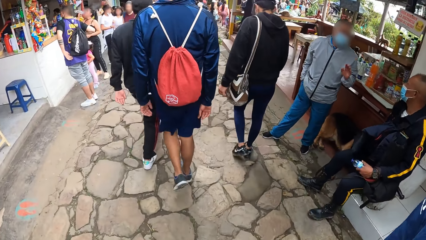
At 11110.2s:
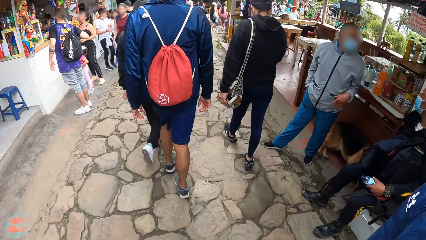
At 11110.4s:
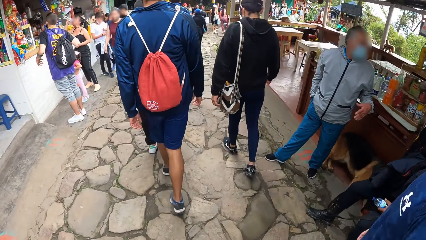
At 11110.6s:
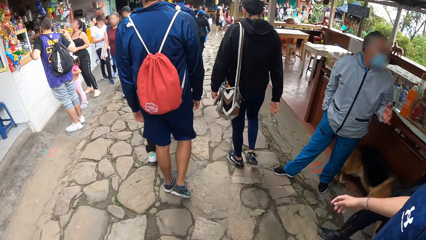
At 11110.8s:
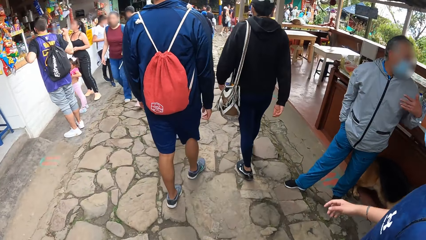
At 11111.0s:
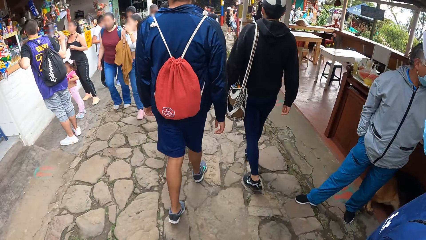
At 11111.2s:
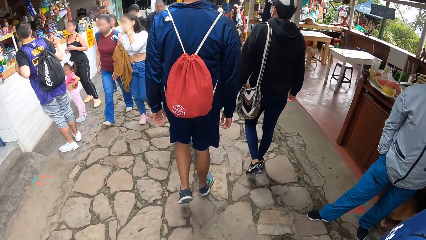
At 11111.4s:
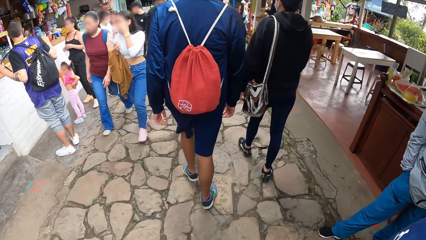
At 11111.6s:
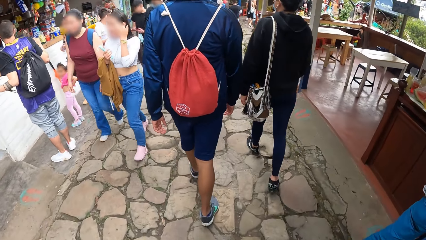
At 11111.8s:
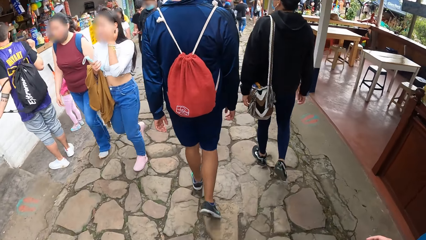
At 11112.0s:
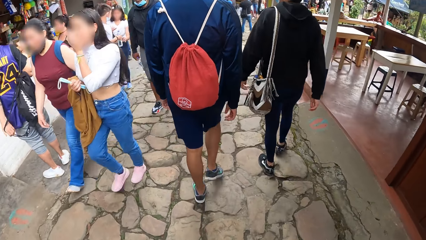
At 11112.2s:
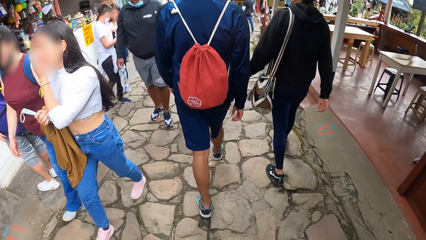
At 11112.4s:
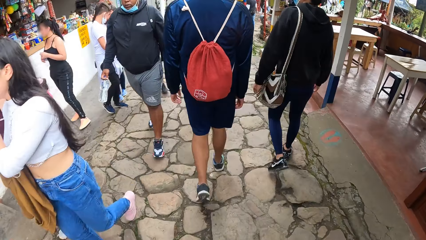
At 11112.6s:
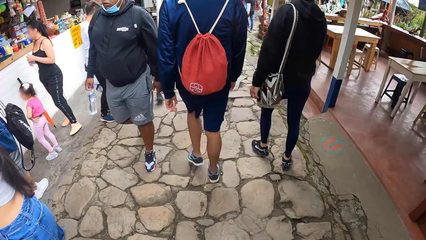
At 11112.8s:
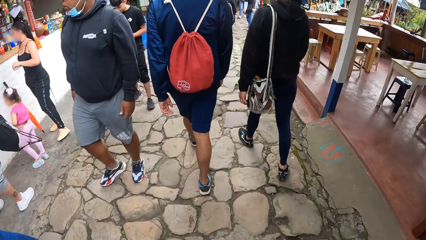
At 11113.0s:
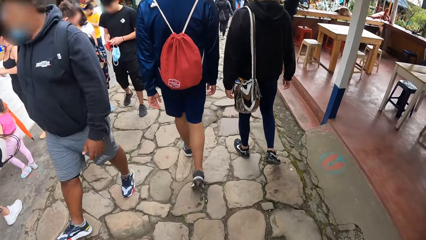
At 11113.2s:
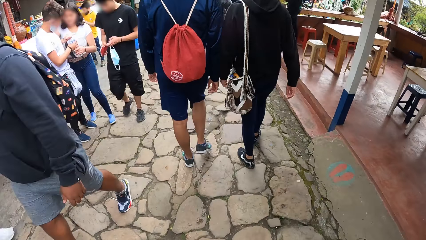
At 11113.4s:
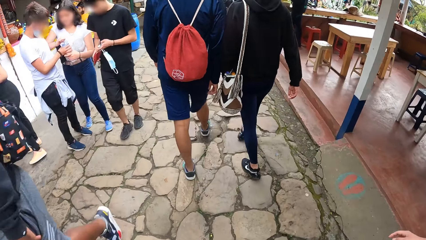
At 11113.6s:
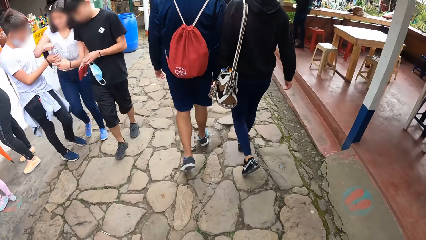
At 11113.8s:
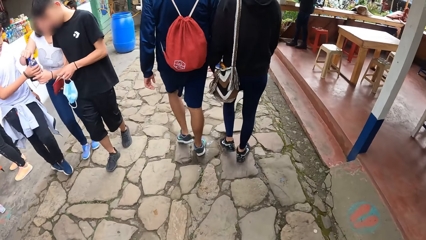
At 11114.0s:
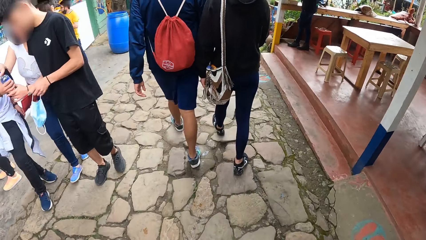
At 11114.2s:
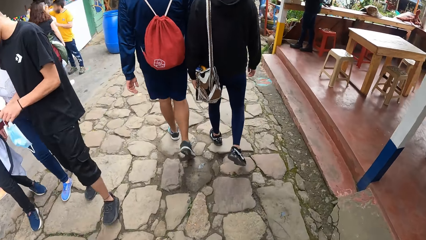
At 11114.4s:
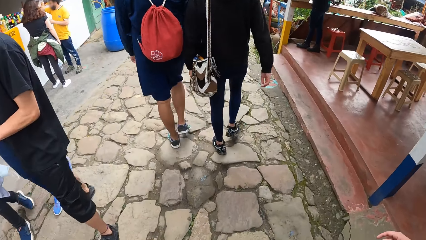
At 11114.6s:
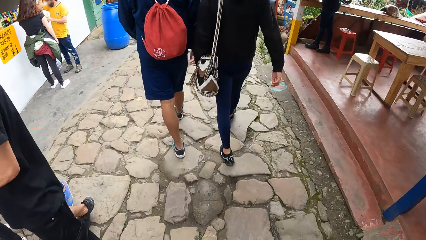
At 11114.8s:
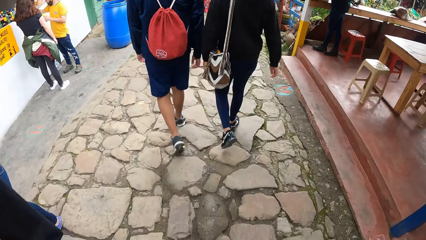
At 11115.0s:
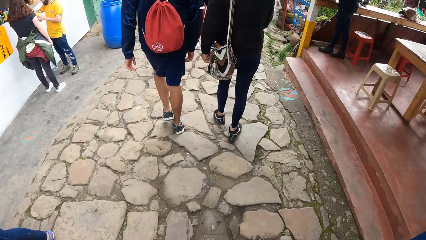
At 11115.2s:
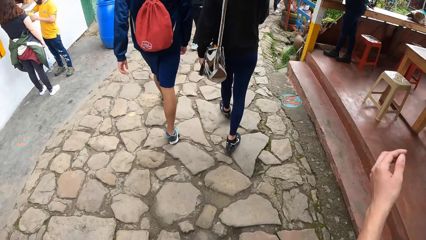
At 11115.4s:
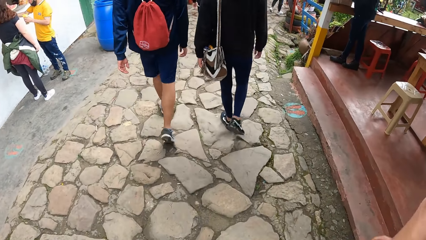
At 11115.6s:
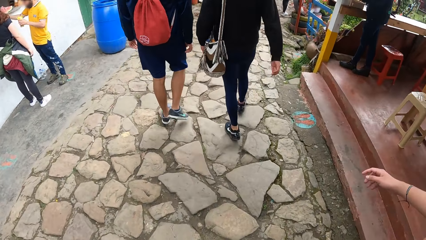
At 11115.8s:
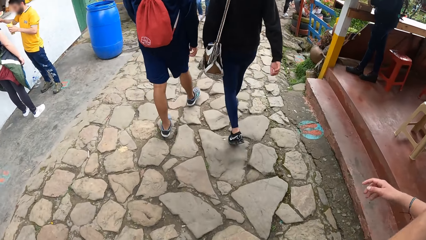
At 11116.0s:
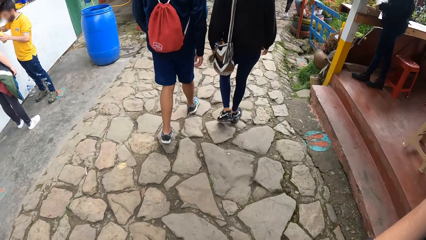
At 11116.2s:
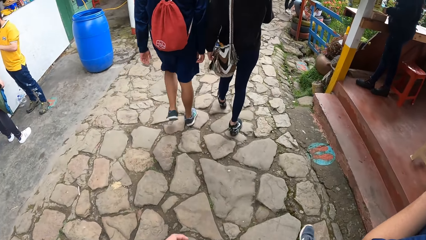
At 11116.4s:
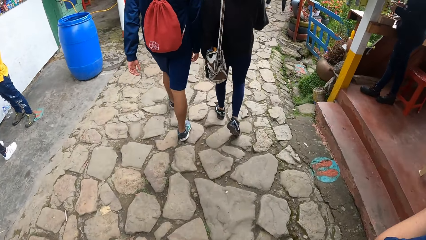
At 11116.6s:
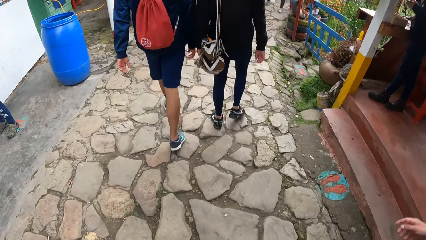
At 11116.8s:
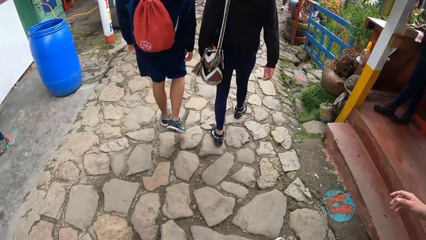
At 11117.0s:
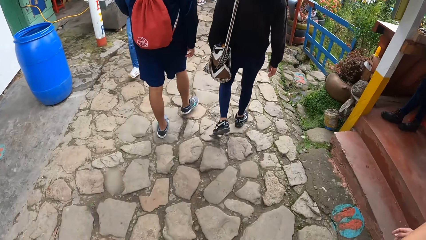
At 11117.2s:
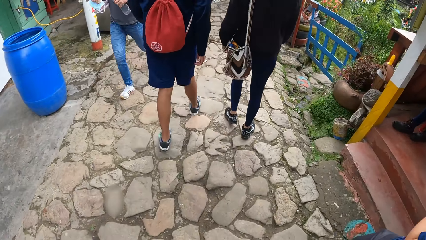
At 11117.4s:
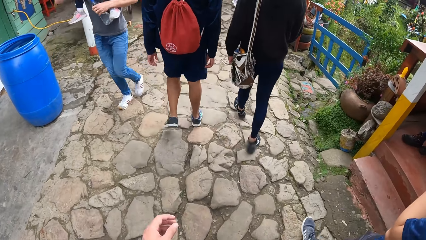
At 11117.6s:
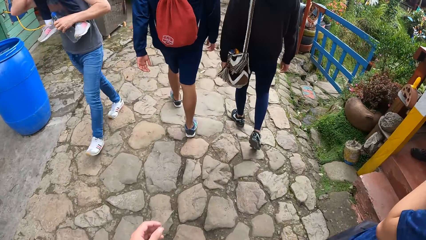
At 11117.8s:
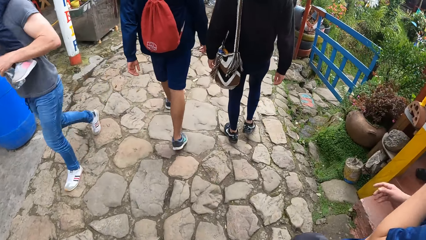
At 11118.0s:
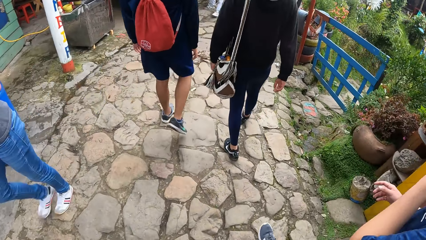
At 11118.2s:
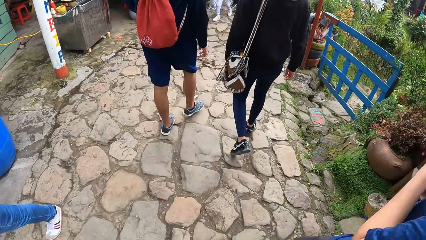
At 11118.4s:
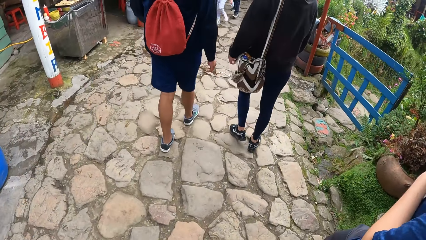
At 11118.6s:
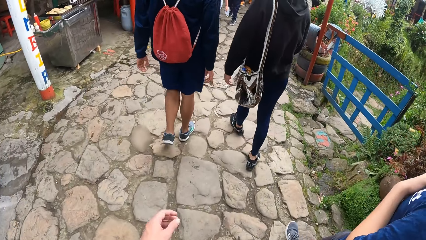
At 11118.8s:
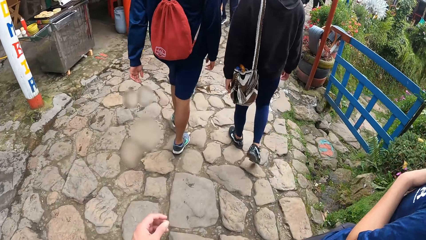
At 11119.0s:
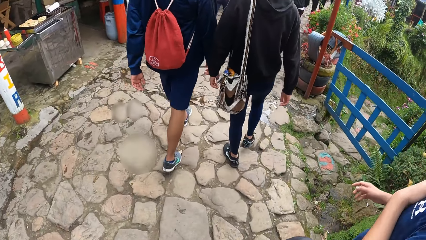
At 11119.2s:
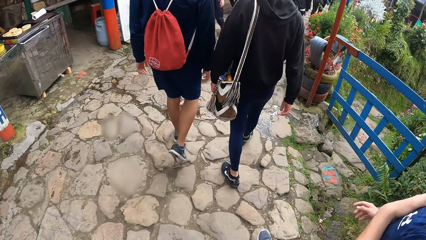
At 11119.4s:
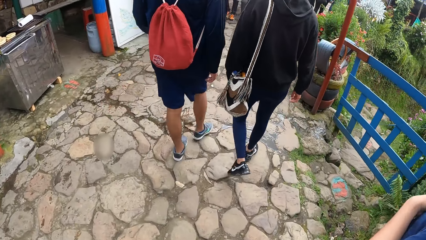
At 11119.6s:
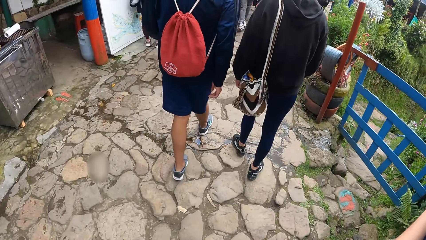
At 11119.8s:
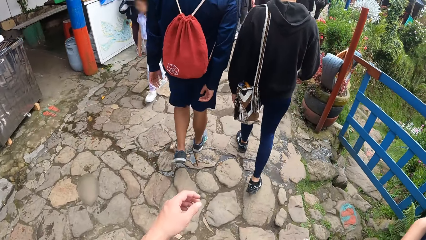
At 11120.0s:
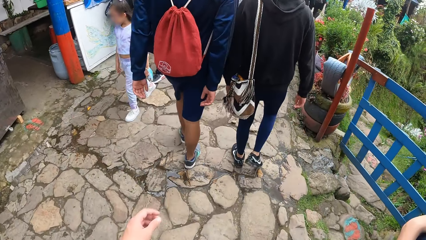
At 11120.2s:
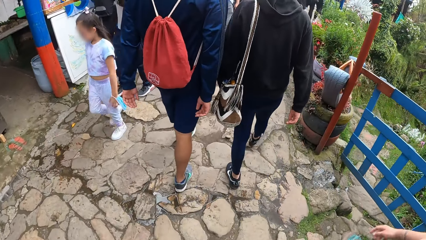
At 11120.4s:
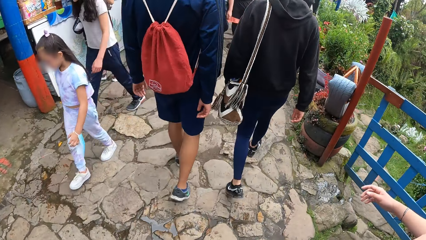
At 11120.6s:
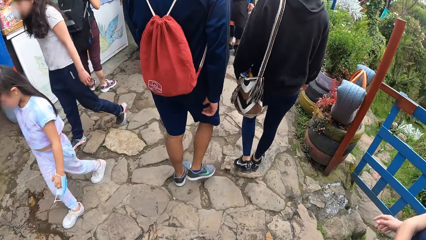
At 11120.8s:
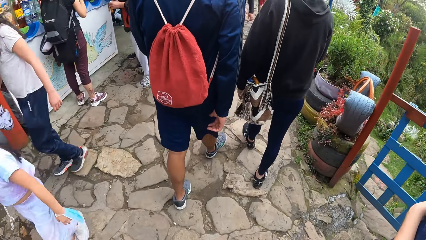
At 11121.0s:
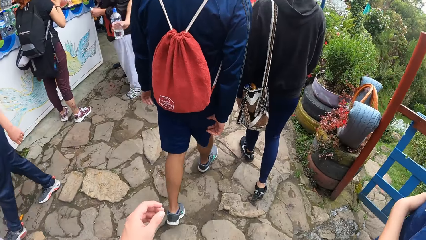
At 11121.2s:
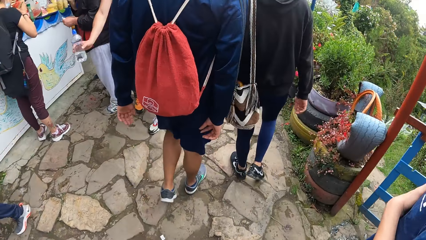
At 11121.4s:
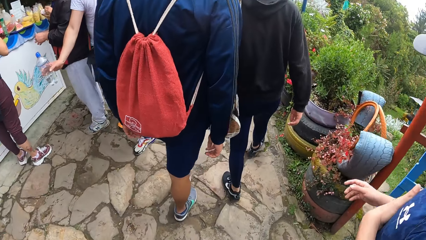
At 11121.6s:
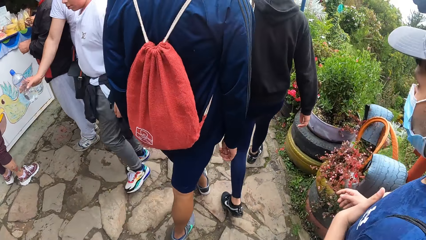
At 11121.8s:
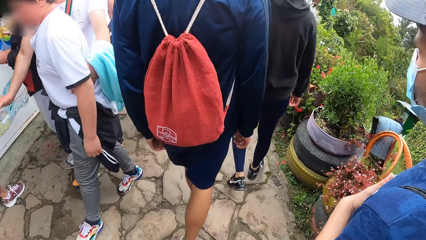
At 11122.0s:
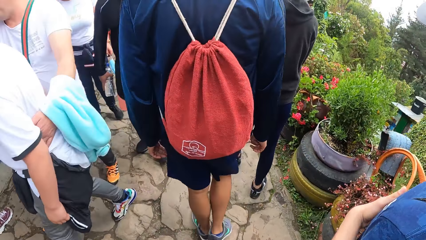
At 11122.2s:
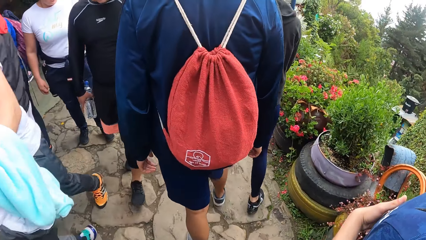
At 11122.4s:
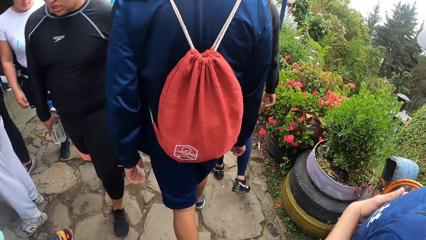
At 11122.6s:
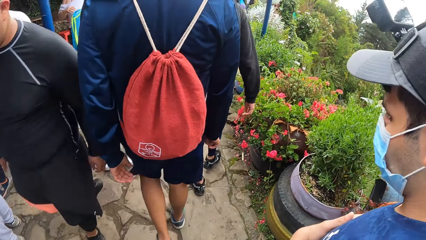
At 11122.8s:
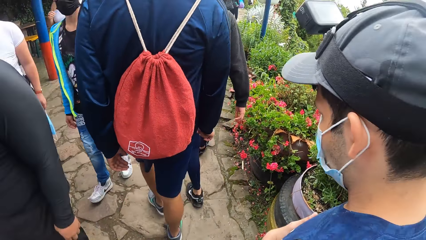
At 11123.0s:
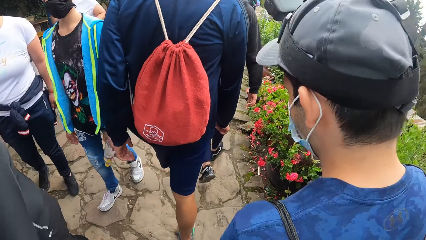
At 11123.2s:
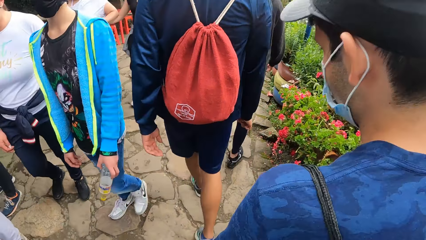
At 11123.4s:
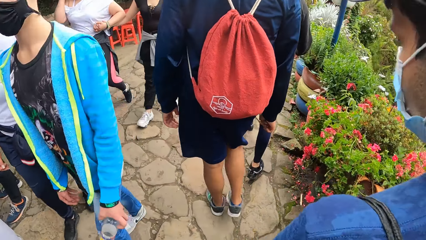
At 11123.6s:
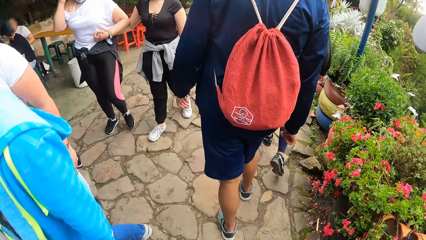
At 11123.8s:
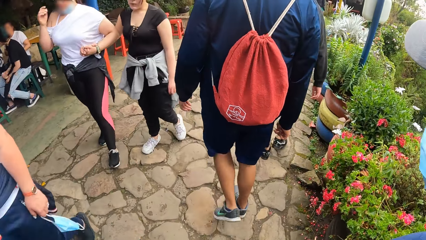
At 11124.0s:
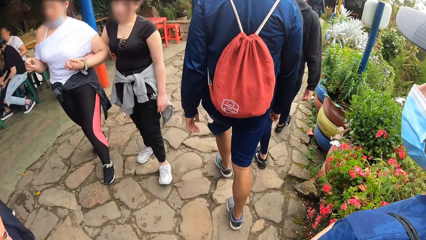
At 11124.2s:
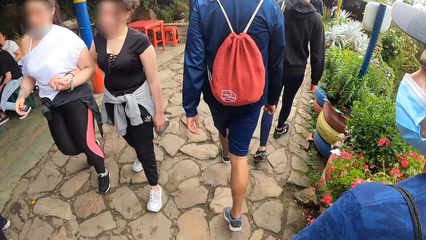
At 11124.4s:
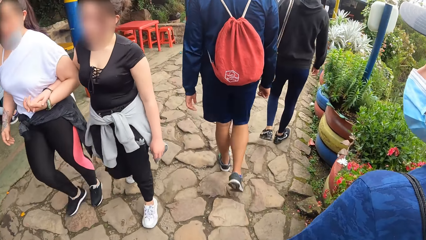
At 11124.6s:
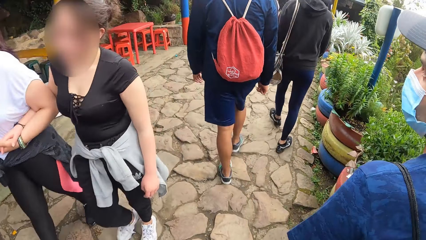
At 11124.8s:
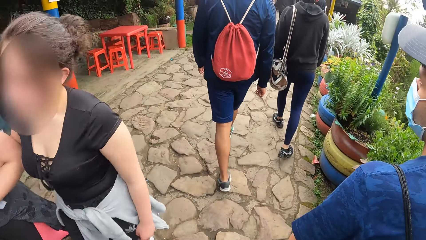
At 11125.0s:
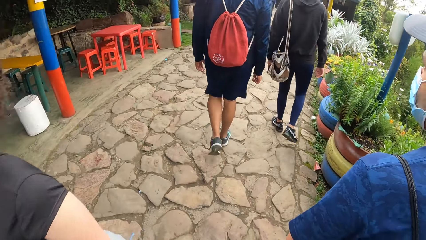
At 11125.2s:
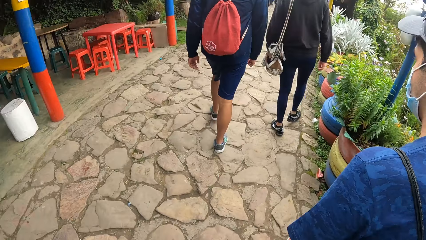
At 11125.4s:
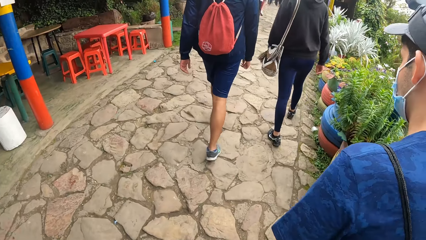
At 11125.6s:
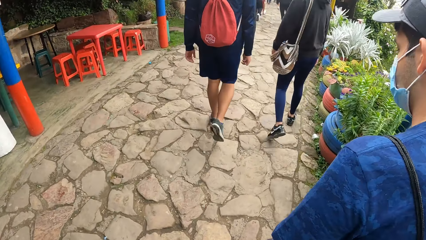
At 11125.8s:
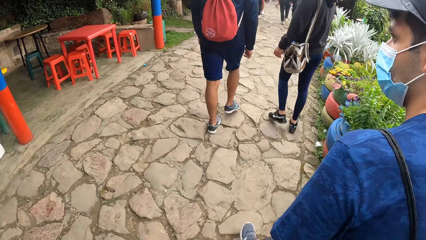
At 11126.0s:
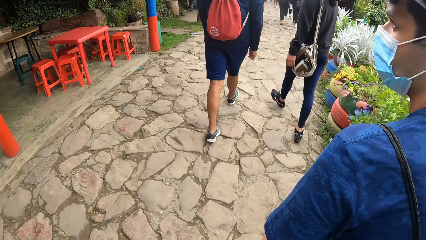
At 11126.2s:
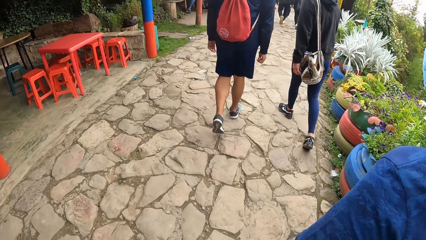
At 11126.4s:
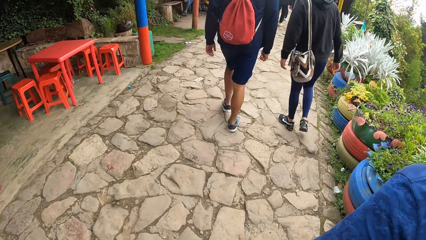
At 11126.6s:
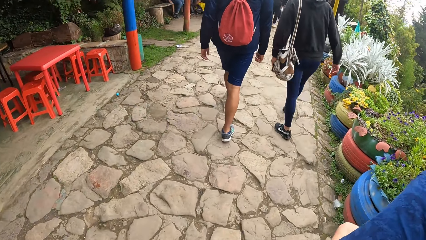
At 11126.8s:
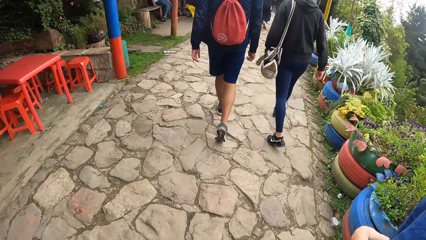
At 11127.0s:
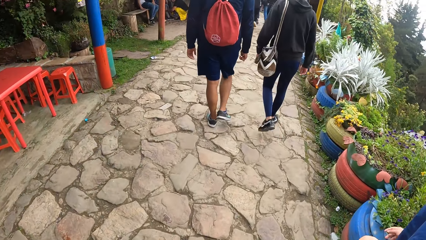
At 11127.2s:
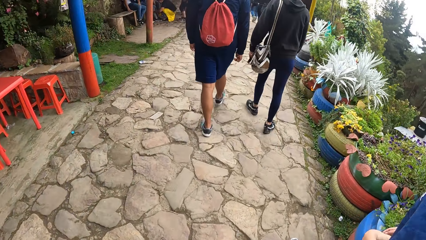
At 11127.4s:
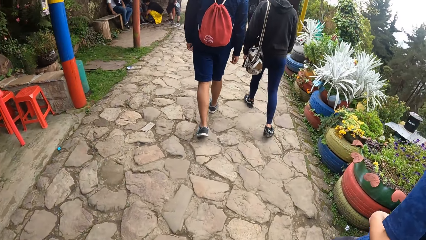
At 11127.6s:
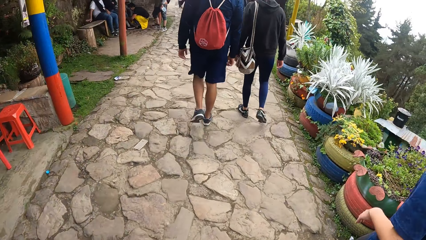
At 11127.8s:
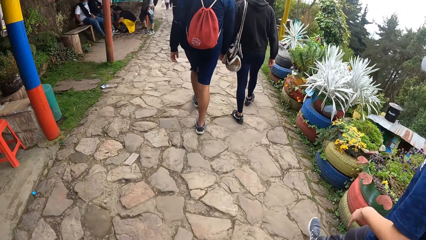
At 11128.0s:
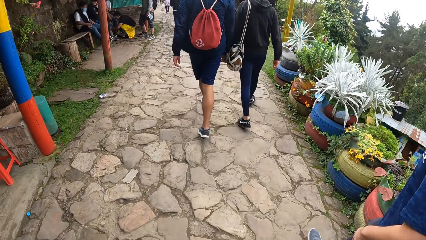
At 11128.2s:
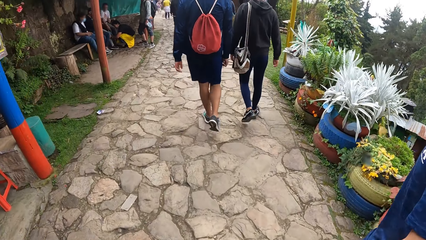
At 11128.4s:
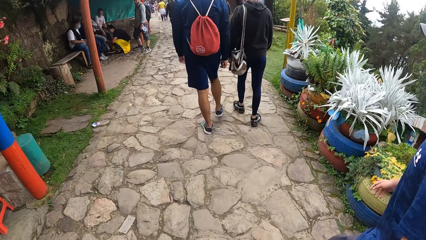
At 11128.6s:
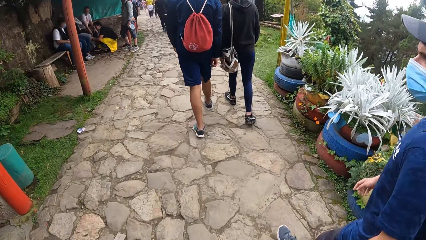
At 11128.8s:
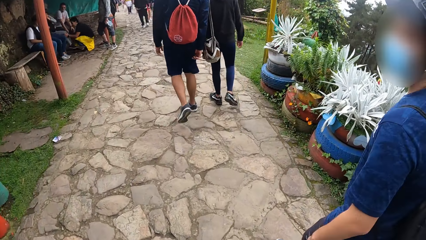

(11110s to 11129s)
The man walks through the walkway.
